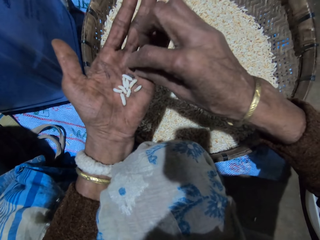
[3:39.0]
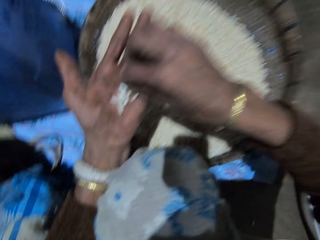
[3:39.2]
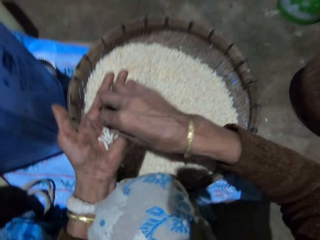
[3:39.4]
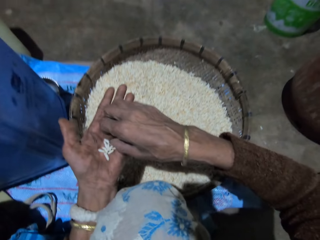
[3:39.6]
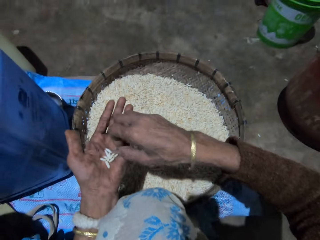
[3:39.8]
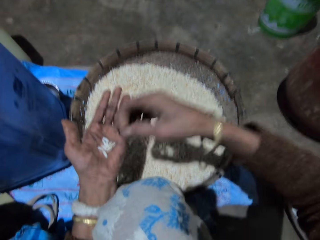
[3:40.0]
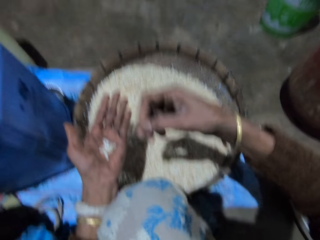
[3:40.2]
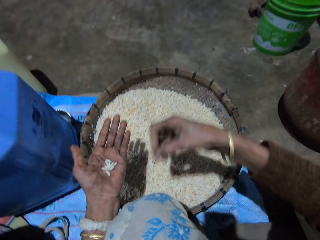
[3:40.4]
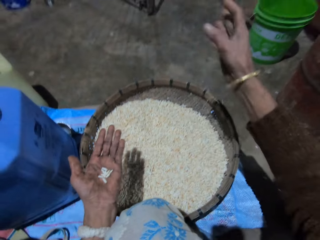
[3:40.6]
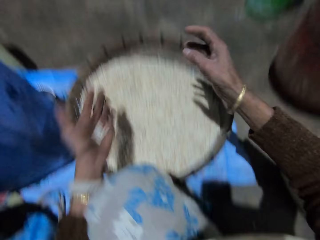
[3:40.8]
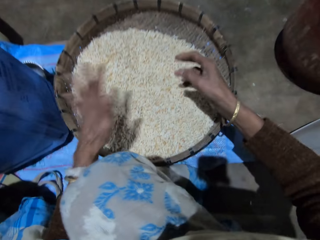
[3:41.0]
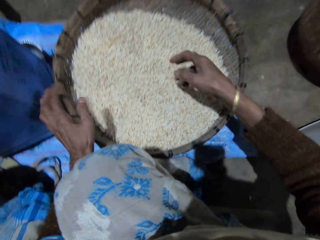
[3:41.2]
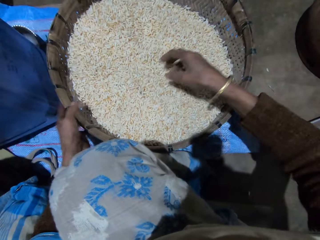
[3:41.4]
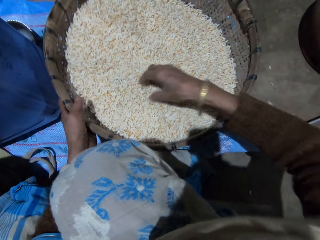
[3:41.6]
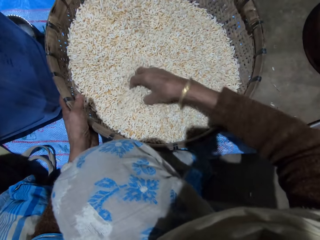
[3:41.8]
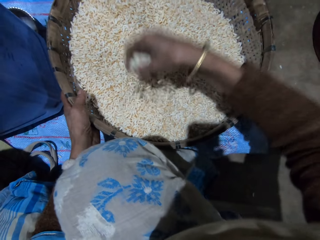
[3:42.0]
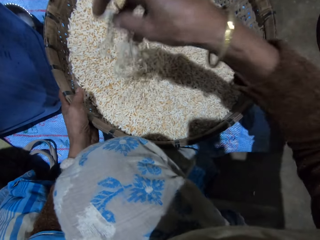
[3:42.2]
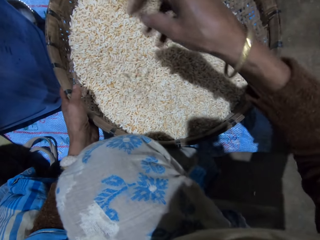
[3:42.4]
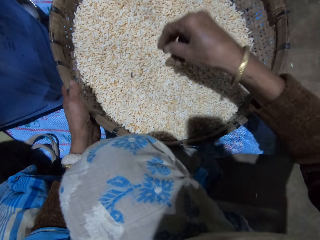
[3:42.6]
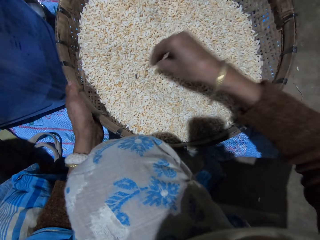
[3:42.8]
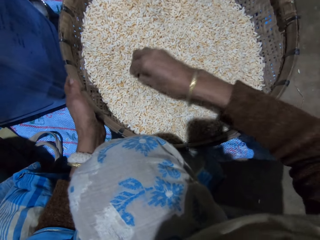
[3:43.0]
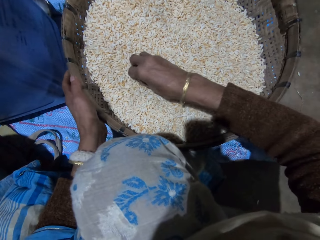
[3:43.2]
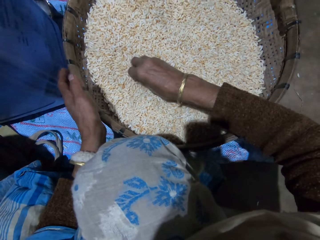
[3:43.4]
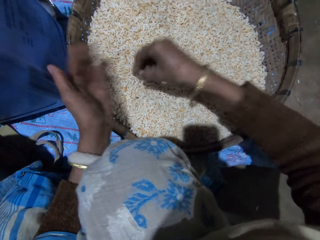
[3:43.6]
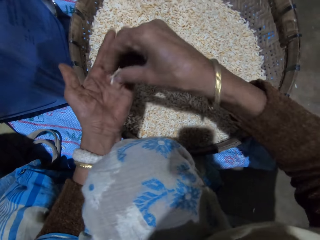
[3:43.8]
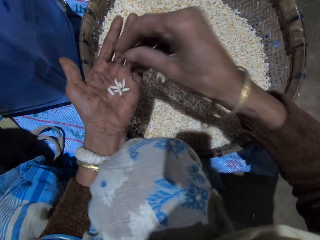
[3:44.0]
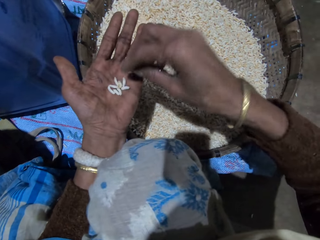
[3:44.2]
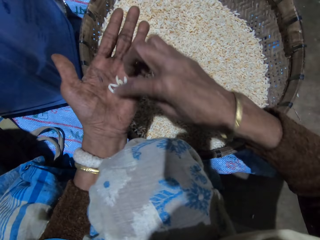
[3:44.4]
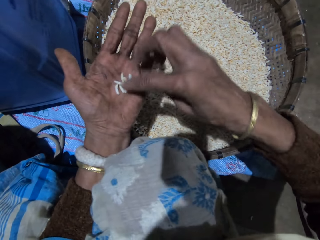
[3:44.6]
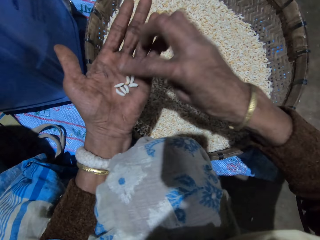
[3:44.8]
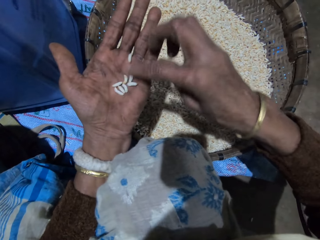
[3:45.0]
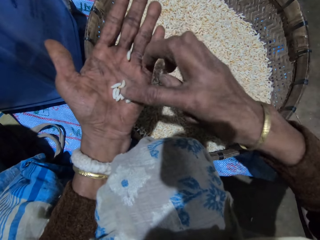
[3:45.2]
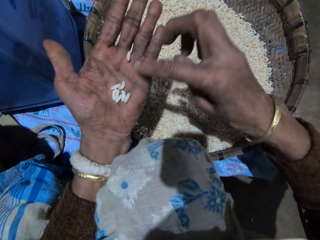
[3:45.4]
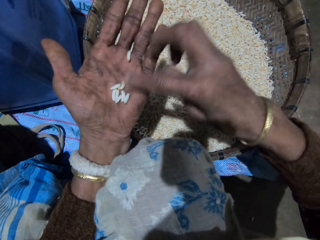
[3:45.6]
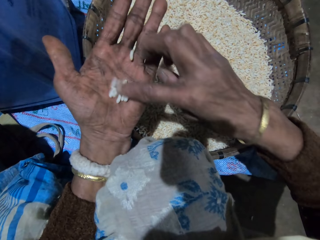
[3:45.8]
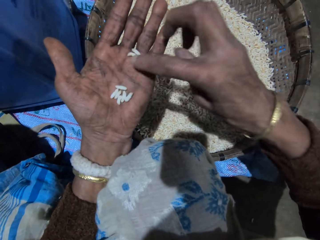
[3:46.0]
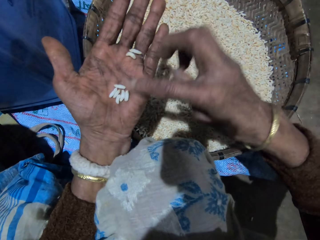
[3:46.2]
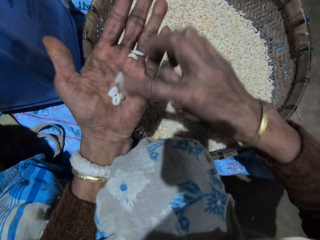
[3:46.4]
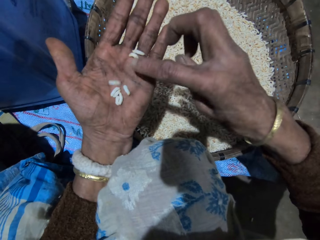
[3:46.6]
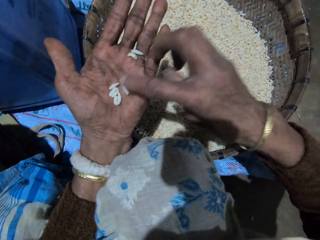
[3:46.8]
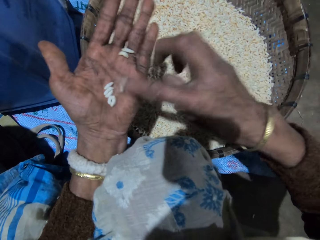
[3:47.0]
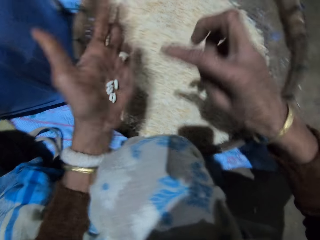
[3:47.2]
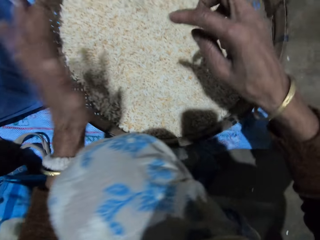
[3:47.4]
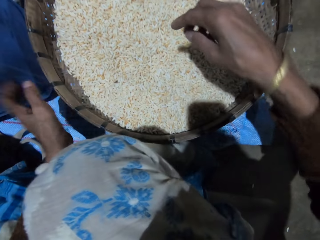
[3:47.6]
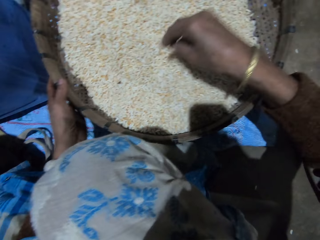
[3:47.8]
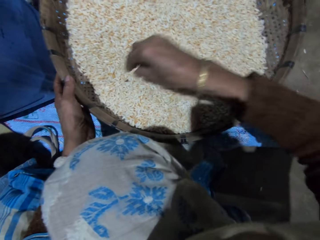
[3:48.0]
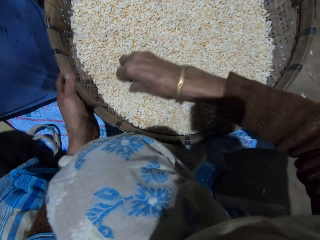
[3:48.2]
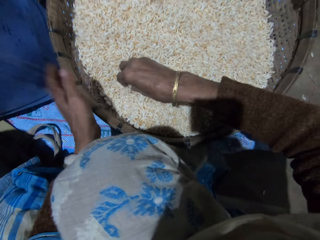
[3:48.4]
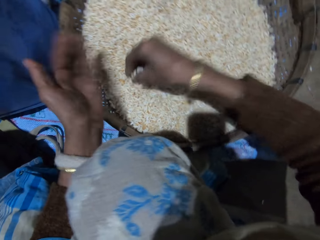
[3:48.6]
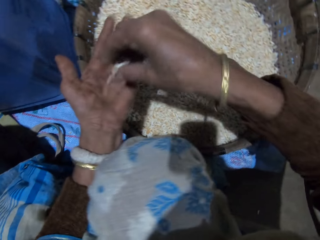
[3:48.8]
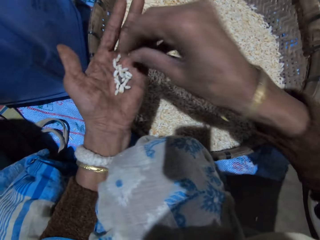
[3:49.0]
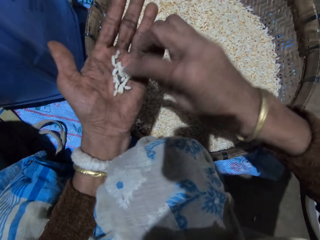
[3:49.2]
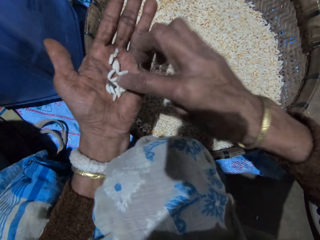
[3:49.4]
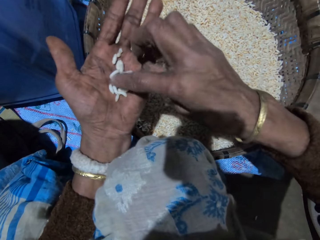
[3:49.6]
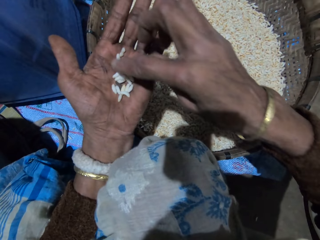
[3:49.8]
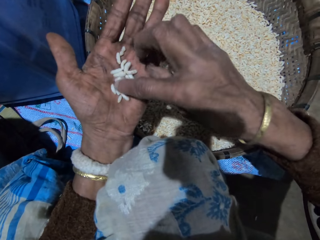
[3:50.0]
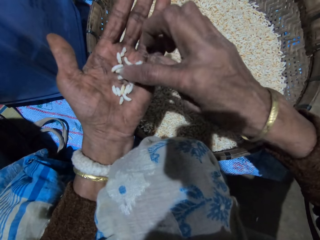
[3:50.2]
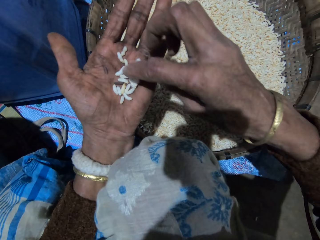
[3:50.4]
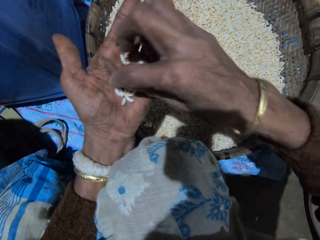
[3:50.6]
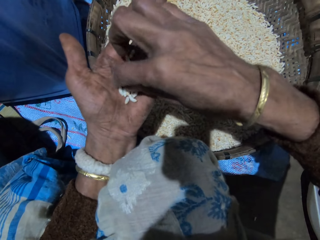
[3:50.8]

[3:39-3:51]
The camera wearer takes out dirt from the grains in her left hand with her right hand. She throws the dirt in her right hand. She pours the grains in her left hand into the basket of grains. She sorts out the grains with her right hand. She picks grains from the basket with her right hand. She drops the grains in her right hand on her left hand. She sorts out the grains with her right hand. She pours the grains in her left hand into the basket of grains. She picks grains from the basket with her right hand. She drops the grains in her right hand on her left hand. She sorts out the grains with her right hand.

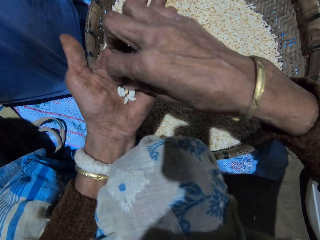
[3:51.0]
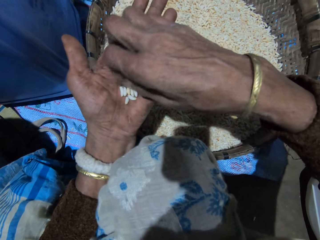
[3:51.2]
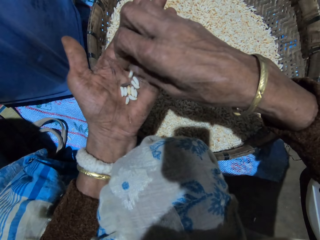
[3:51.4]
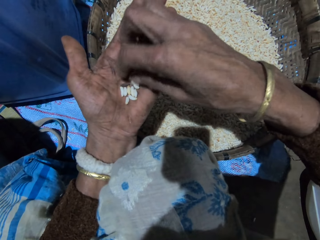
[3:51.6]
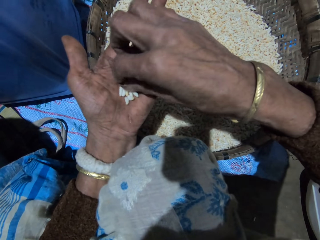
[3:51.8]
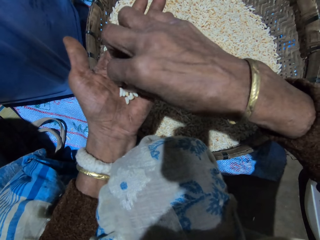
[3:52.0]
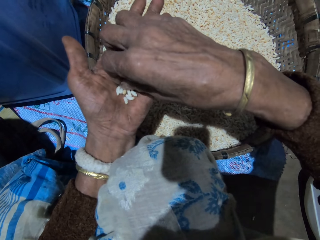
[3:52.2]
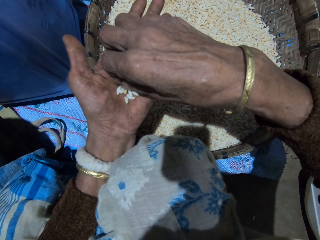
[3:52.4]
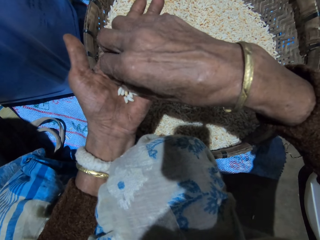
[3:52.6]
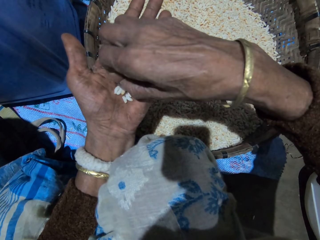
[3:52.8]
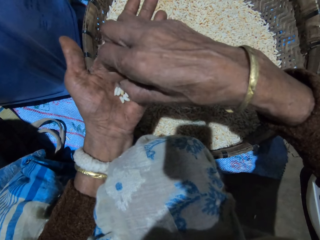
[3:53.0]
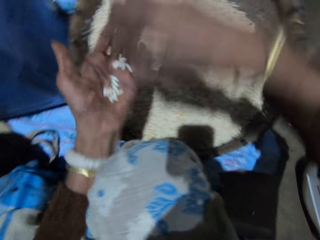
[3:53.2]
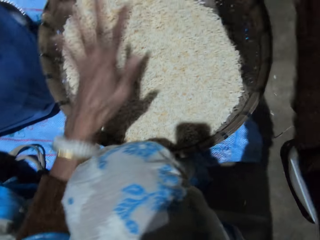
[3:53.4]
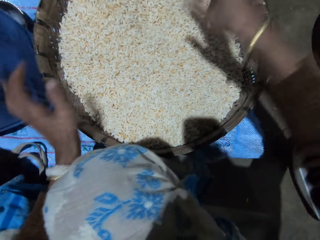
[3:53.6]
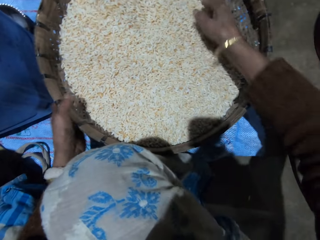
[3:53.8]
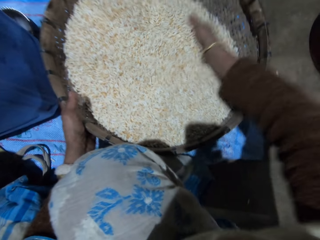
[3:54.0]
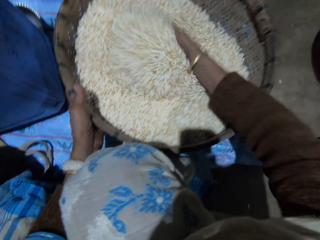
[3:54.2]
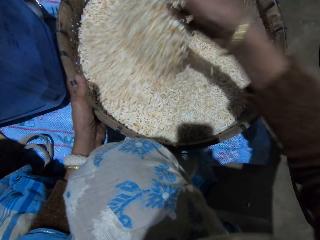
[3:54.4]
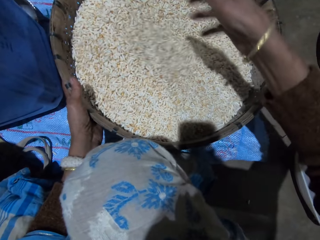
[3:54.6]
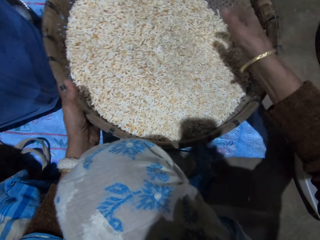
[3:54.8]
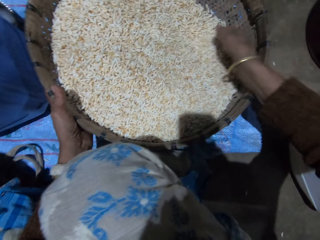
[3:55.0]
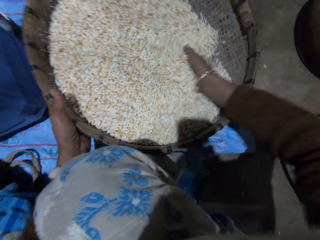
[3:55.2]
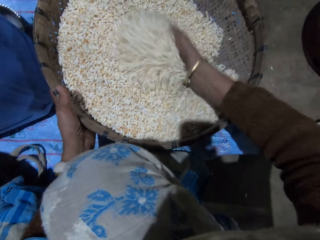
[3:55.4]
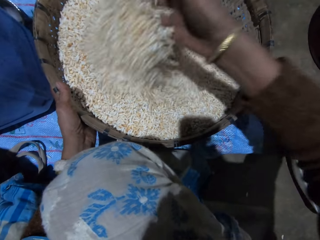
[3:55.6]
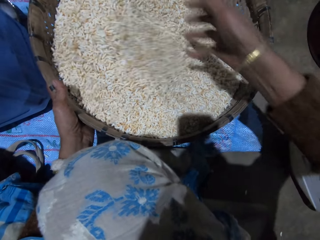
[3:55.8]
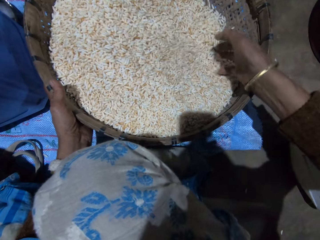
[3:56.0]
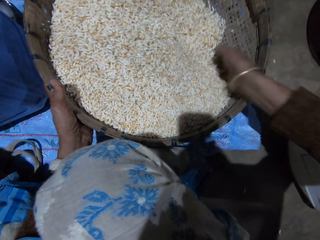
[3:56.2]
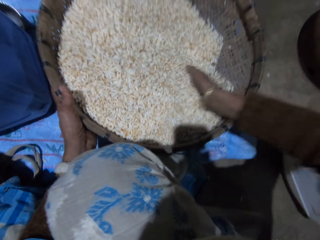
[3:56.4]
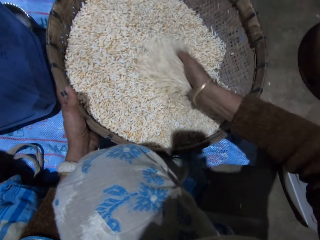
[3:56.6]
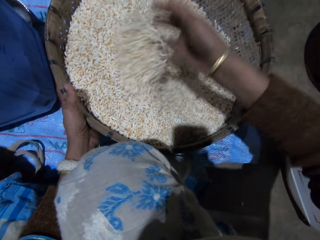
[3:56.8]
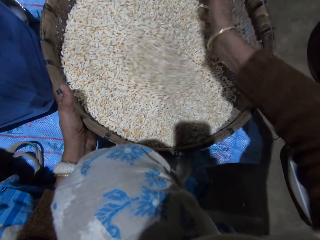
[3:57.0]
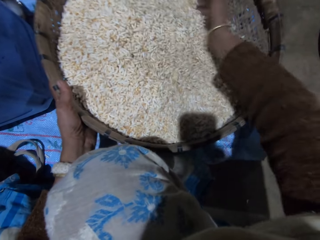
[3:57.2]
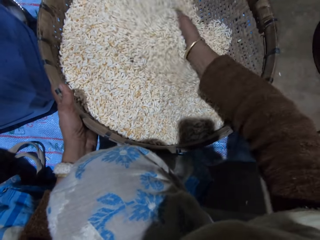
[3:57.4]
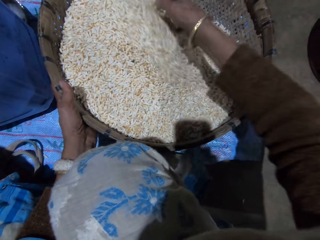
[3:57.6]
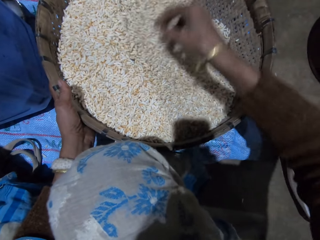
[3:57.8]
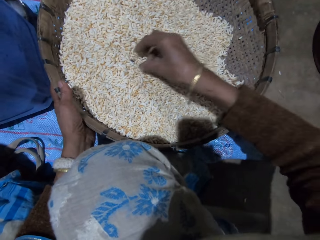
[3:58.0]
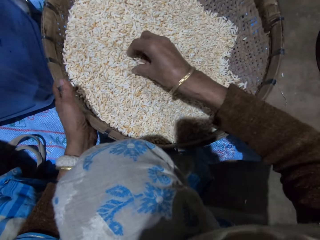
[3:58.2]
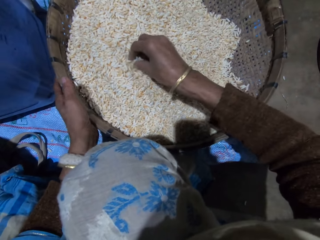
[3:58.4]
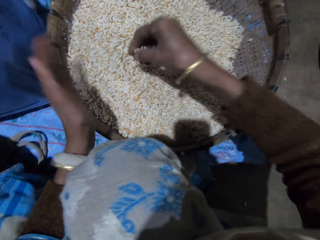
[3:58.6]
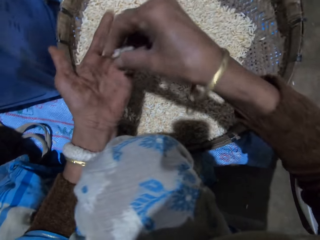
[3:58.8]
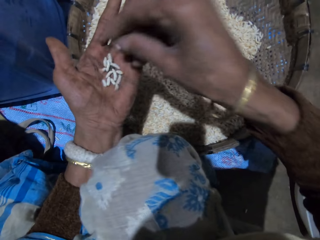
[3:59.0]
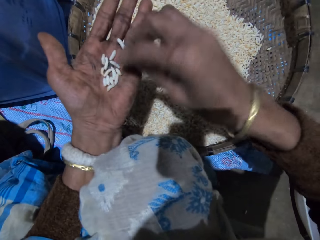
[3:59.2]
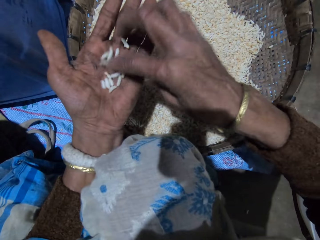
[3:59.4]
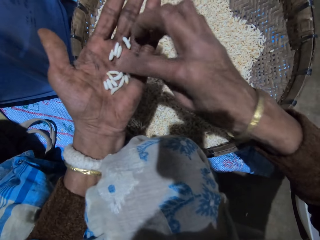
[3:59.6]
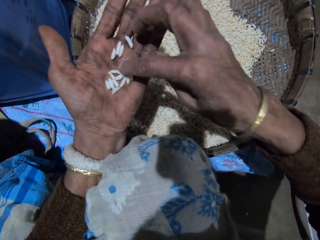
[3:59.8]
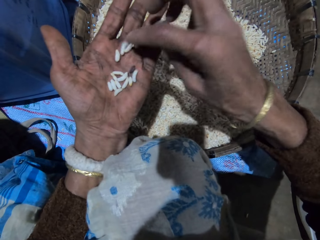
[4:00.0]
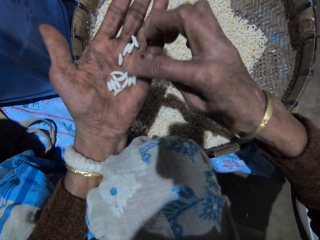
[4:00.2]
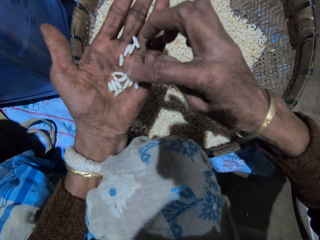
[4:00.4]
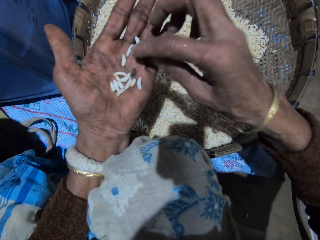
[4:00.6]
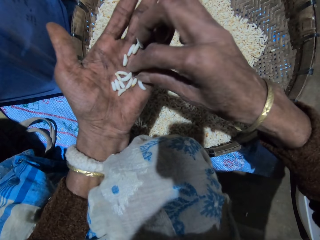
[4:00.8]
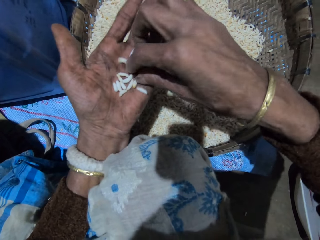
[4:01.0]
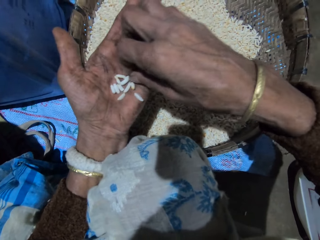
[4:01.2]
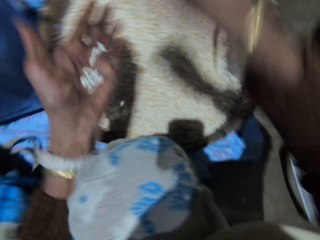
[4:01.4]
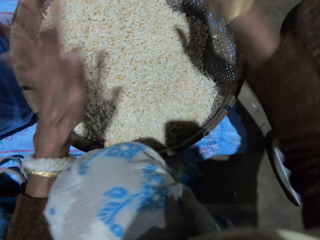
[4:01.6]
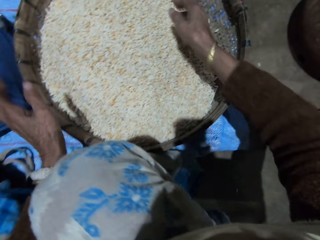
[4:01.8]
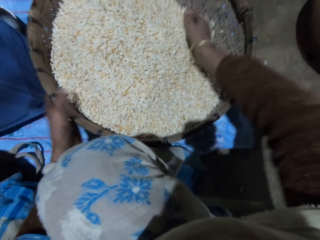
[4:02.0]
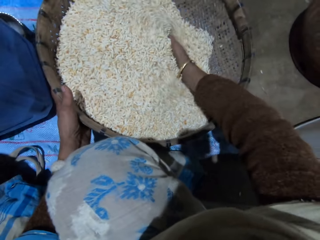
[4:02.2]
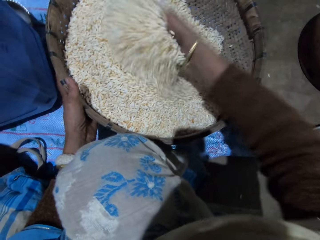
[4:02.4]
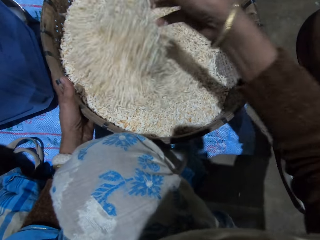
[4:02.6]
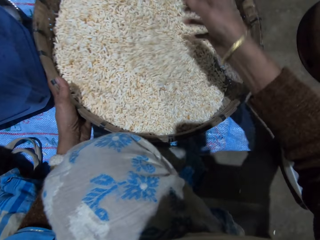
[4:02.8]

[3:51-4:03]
The camera wearer takes out dirt from the grains in her left hand with her right hand. She pours the grains in her left hand into the basket of grains. She throws the dirt in her right hand. She sorts out the grains with her right hand. She turns the grains in the basket with her right hand. She picks grains from the basket with her right hand. She drops the grains in her right hand on her left hand. She sorts out the grains with her right hand. She takes out dirt from the grains in her left hand with her right hand. She pours the grains in her left hand into the basket of grains. She throws the dirt in her right hand. She sorts out the grains with her right hand. She turns the grains in the basket with her right hand.
